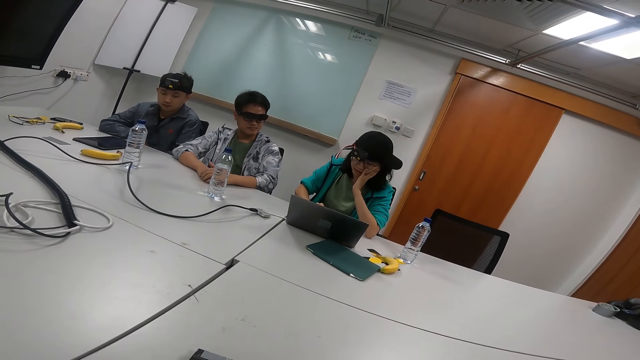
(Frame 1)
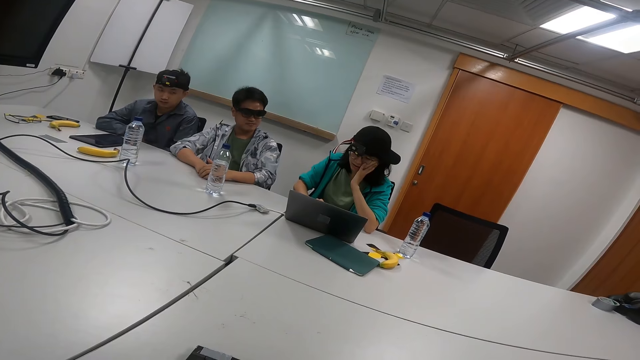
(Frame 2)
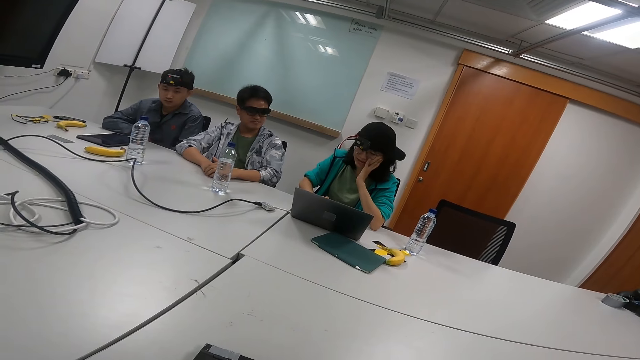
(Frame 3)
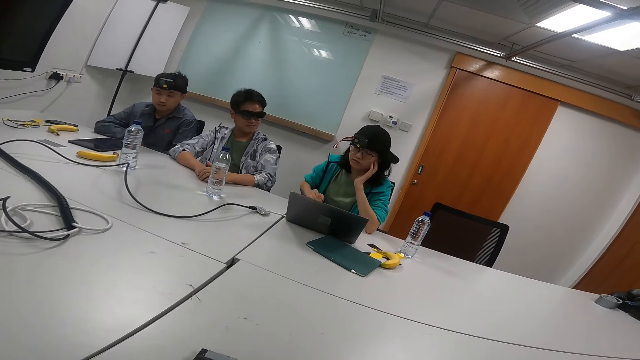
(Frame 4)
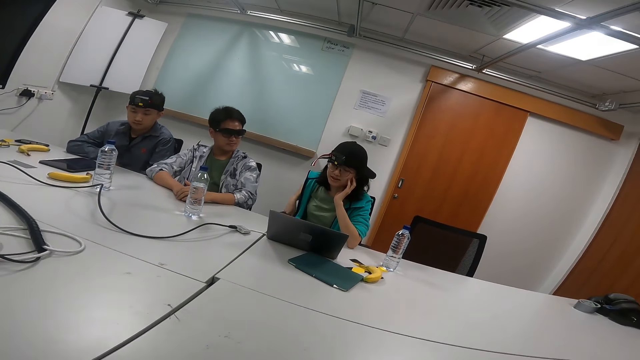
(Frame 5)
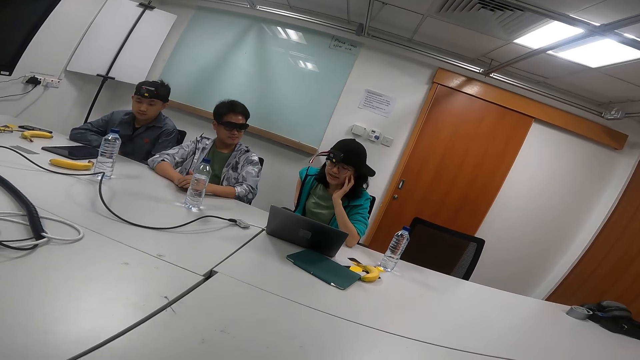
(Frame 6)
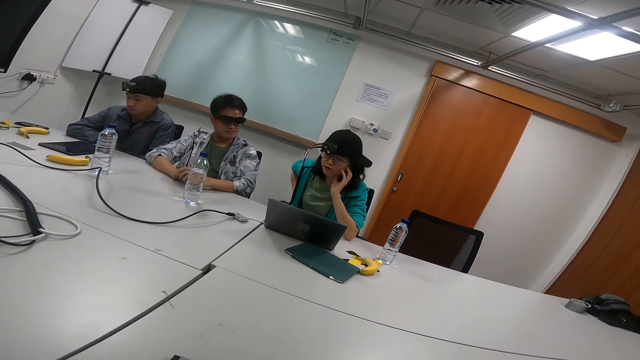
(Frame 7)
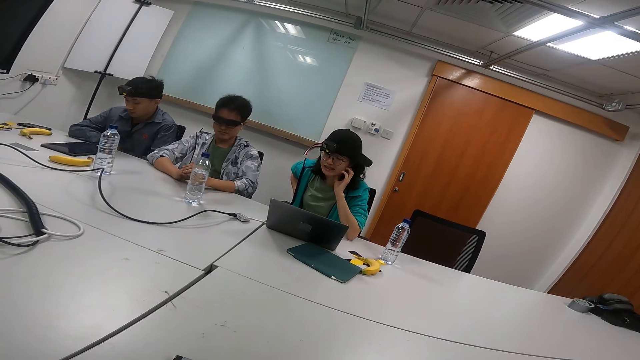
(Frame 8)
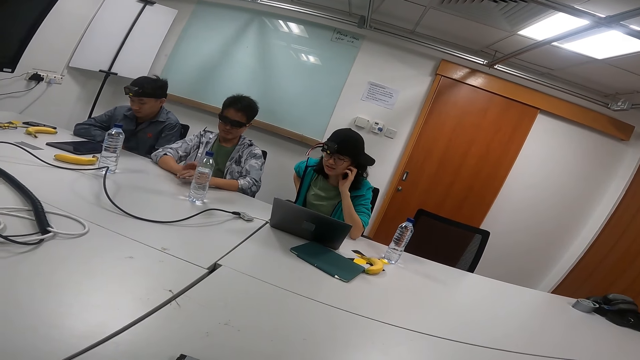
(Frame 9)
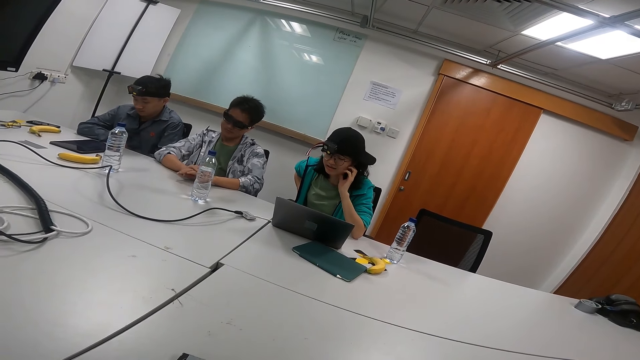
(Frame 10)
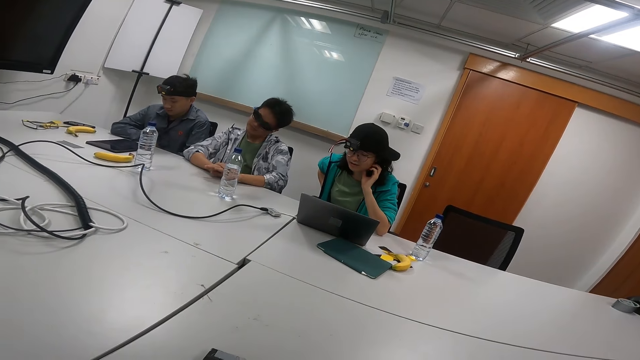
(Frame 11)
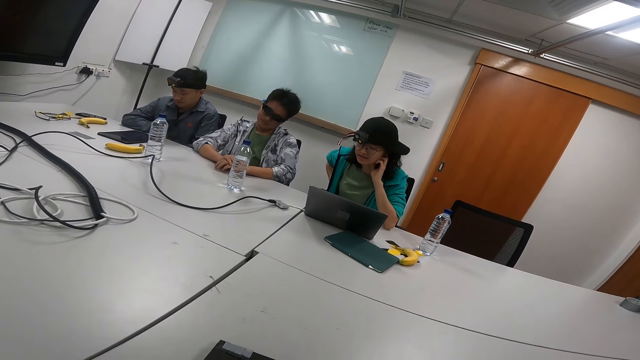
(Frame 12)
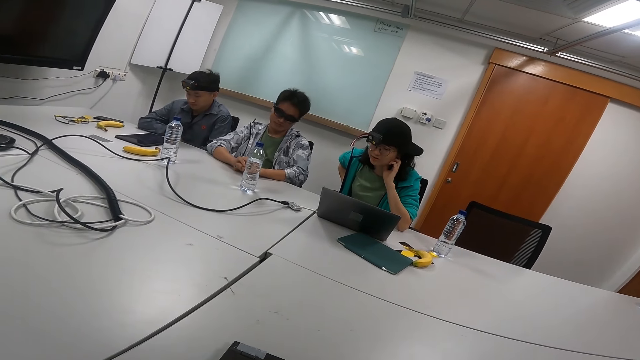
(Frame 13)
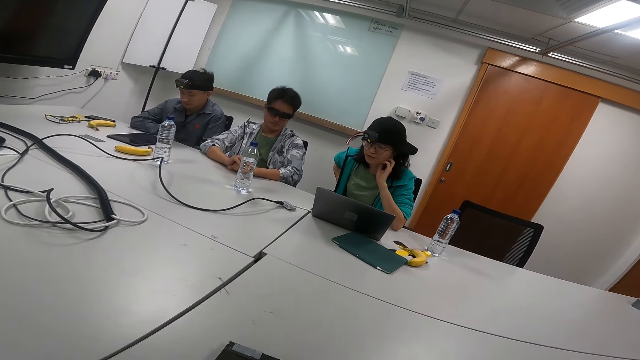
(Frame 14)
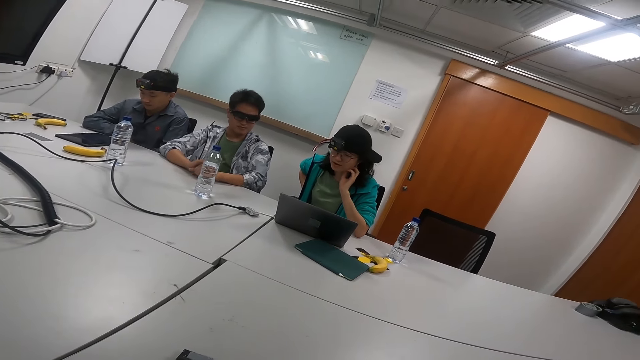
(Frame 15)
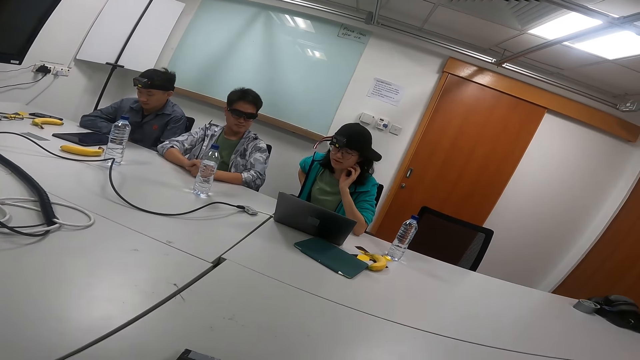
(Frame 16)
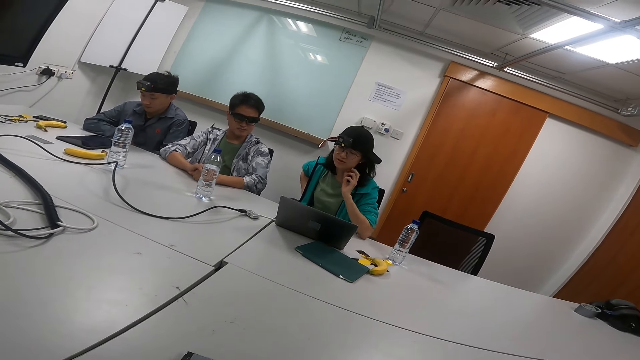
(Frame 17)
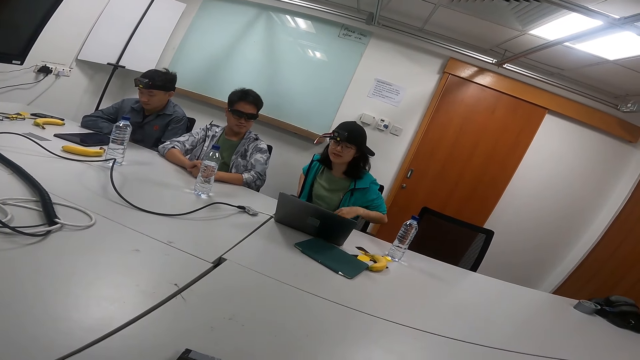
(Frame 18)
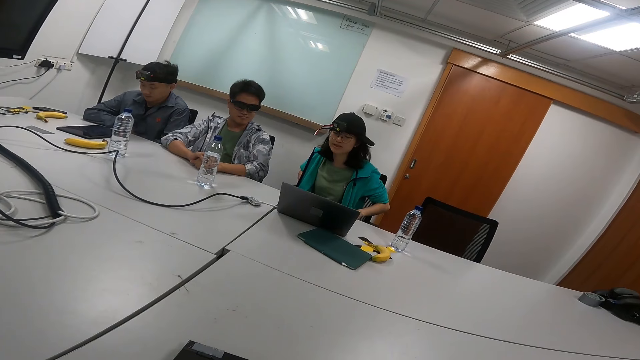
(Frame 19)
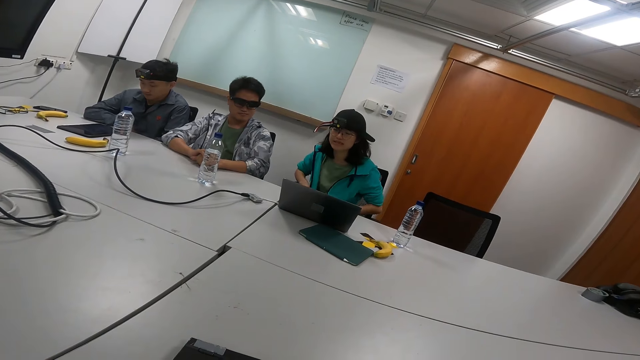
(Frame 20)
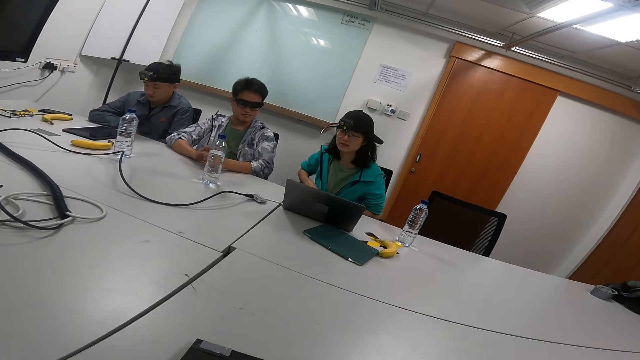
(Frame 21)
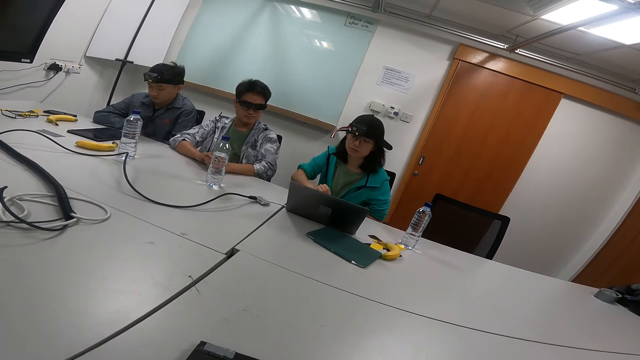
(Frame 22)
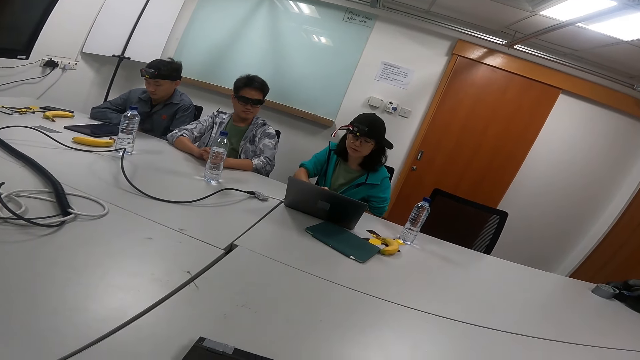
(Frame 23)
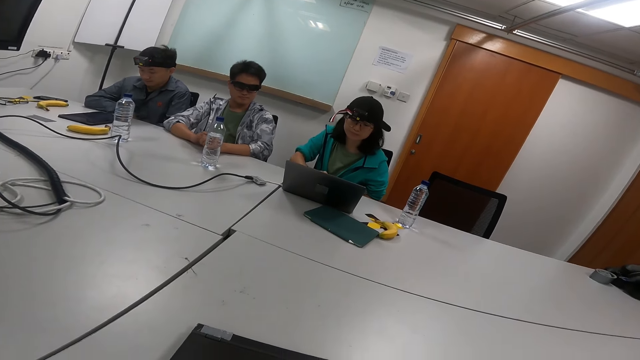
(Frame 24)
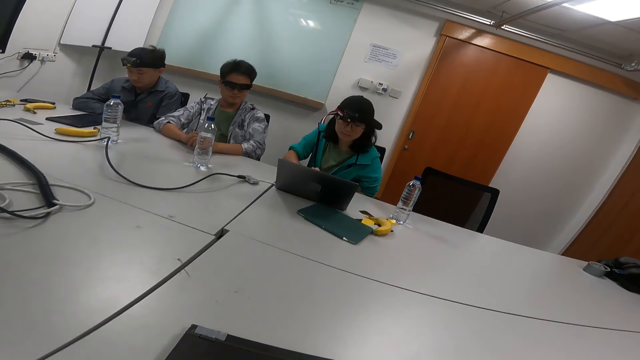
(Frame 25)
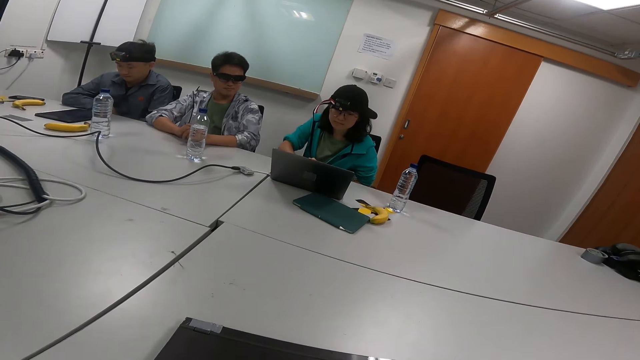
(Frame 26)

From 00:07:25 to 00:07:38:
The first person touches her back and pulls the sweater together.

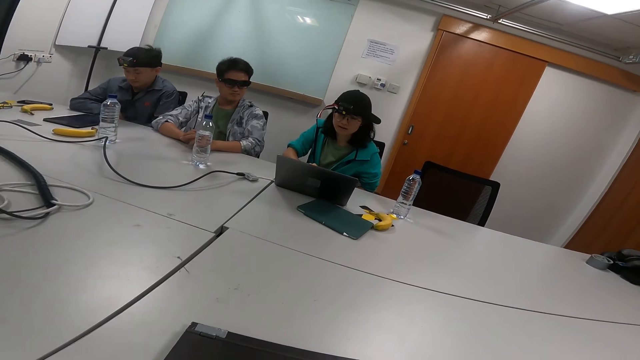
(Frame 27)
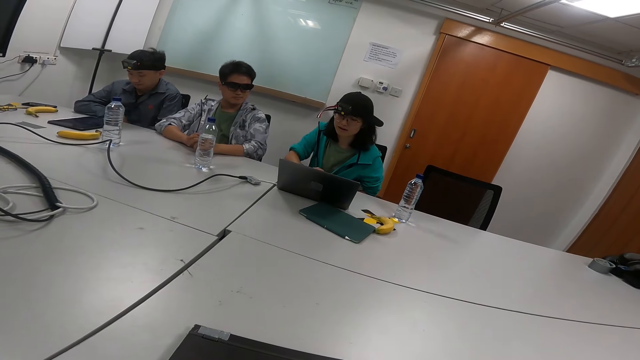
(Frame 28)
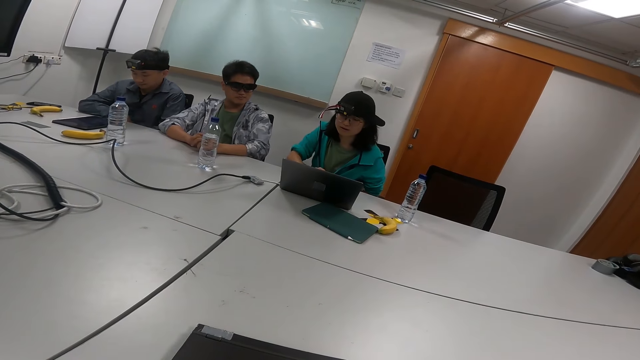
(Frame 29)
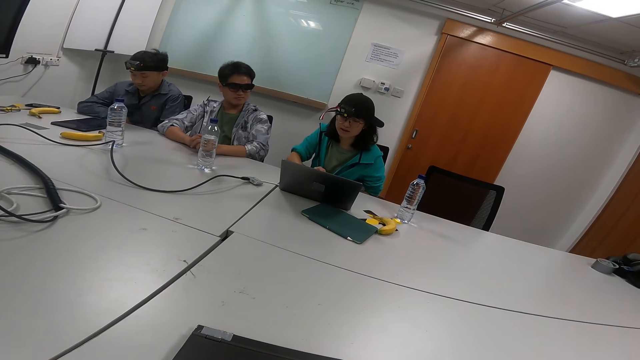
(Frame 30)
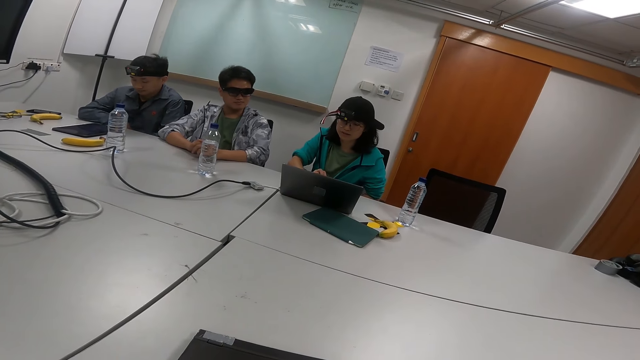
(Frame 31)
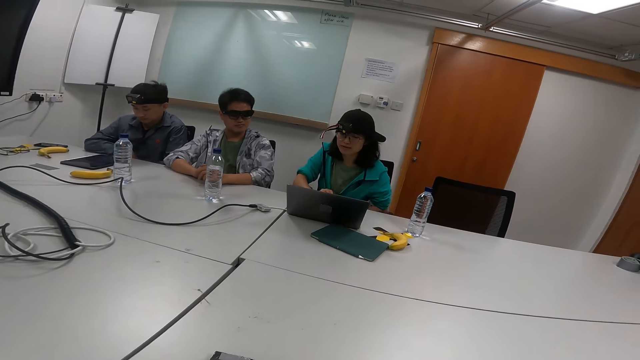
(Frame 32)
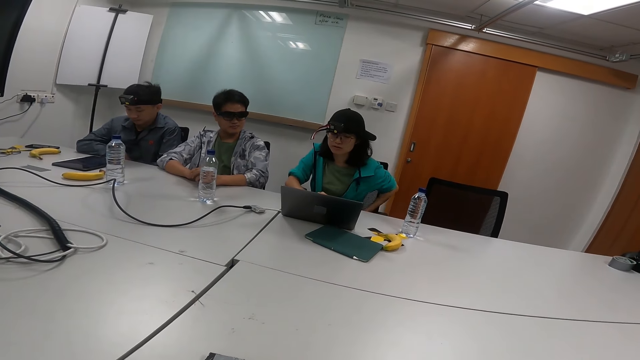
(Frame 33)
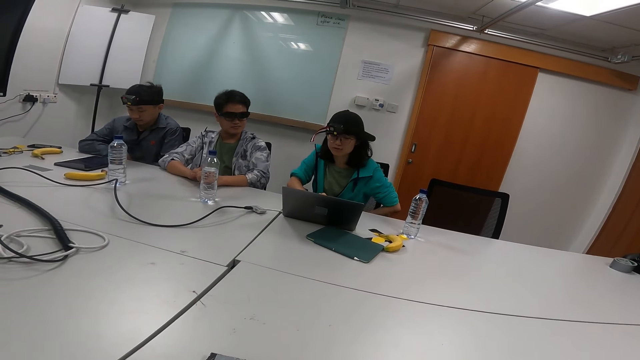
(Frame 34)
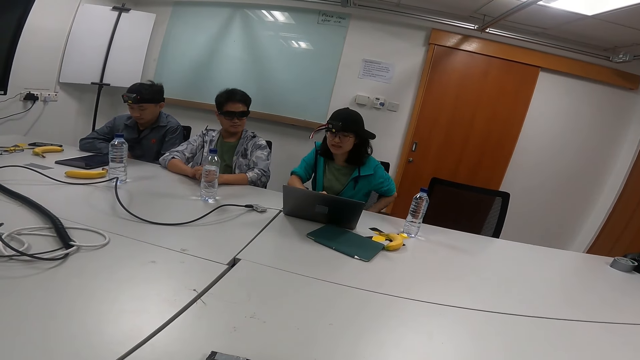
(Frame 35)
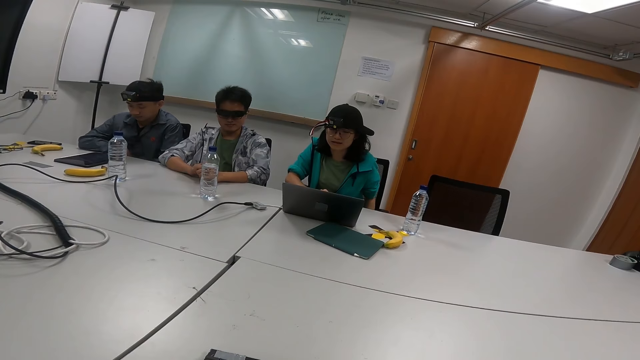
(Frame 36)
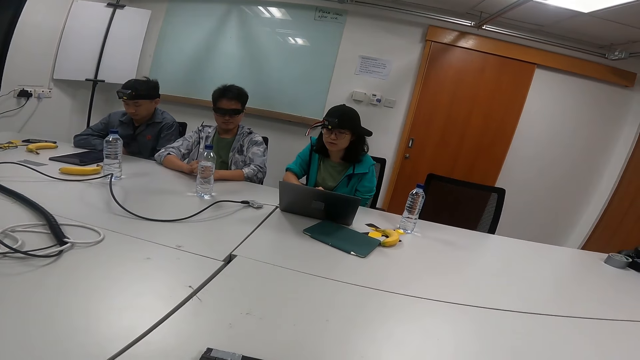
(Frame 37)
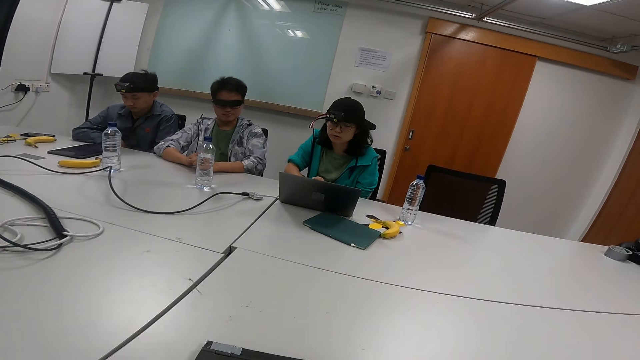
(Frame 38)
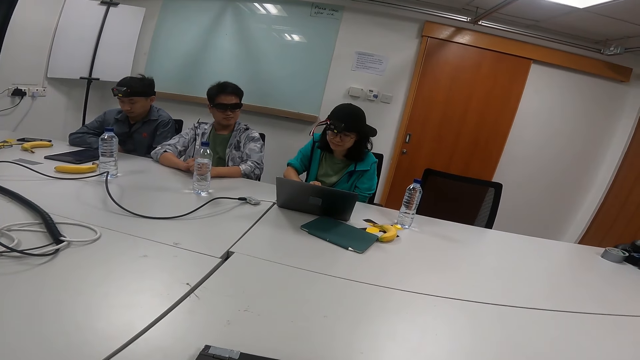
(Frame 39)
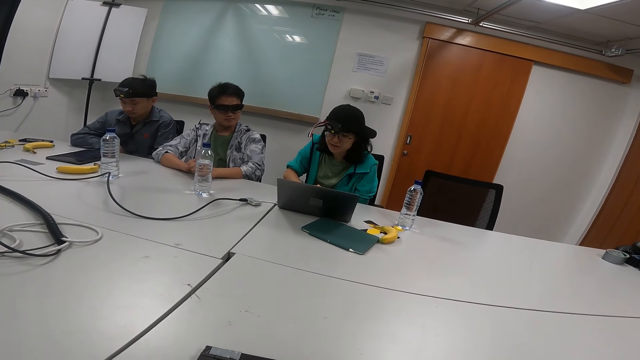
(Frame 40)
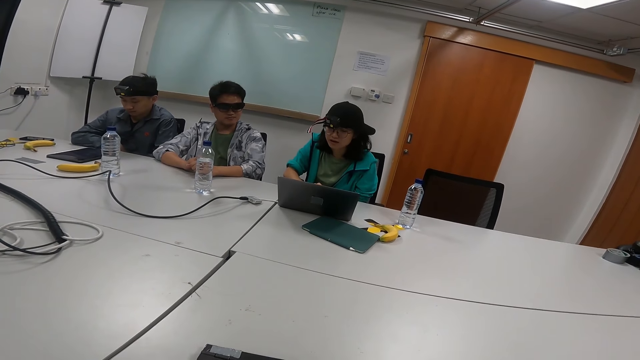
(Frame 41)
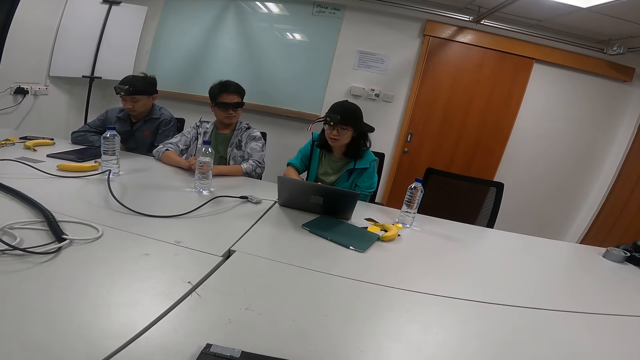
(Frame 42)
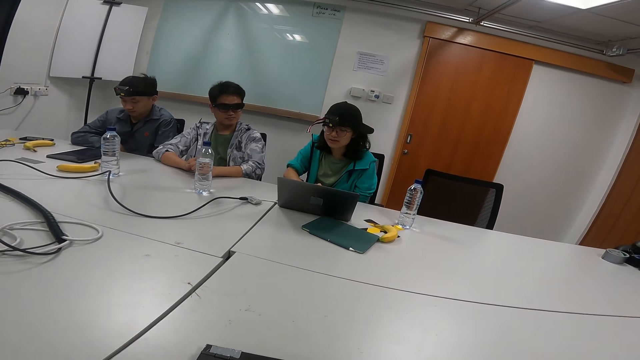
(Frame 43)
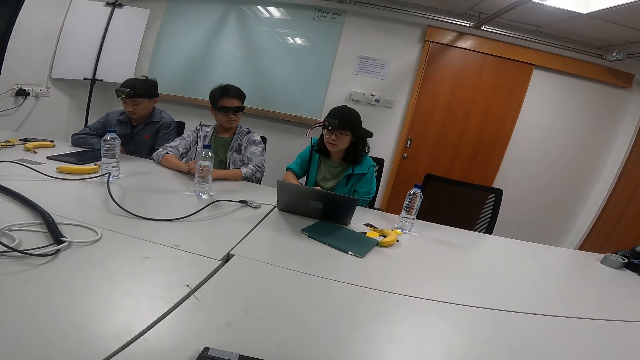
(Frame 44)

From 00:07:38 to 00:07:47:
The first person reads from the laptop.
